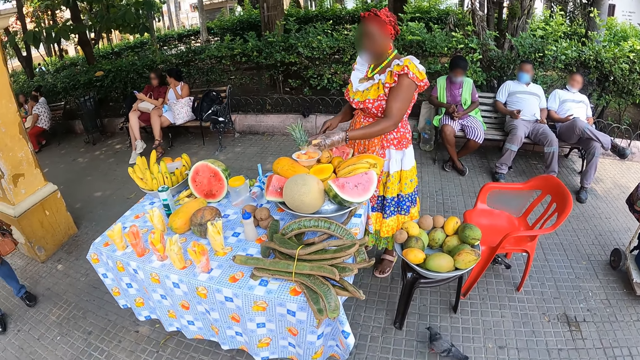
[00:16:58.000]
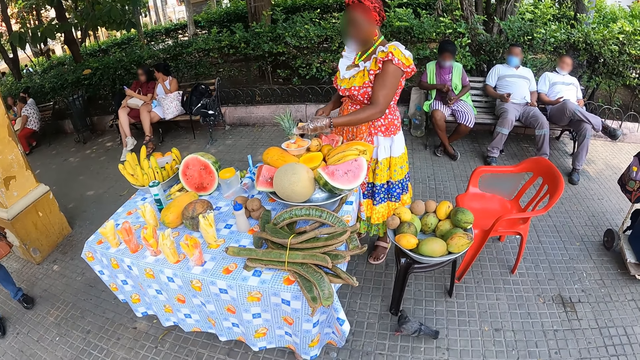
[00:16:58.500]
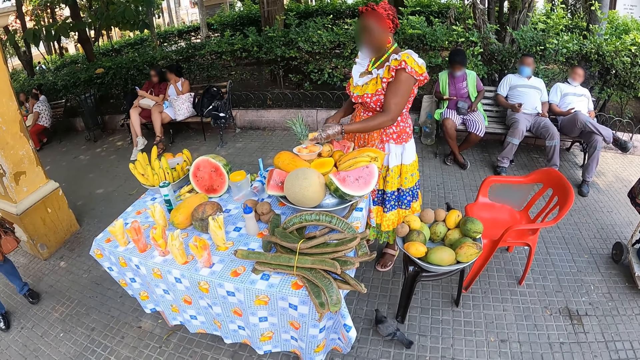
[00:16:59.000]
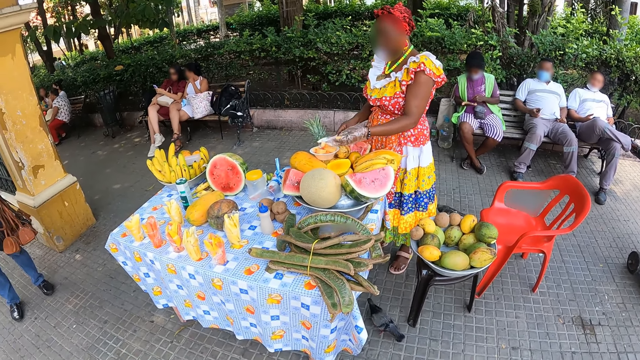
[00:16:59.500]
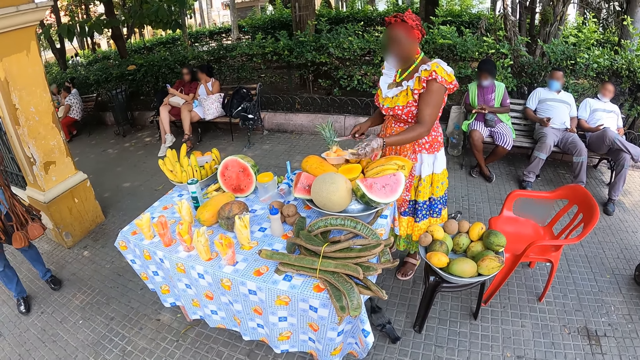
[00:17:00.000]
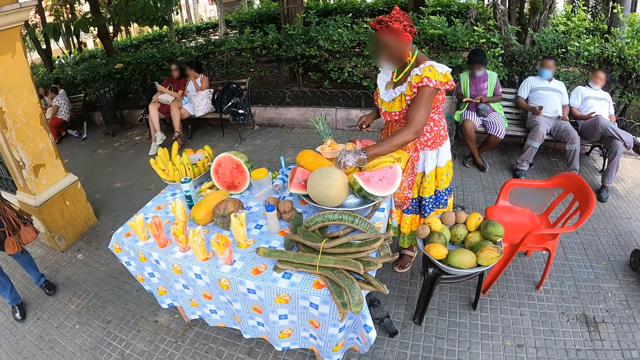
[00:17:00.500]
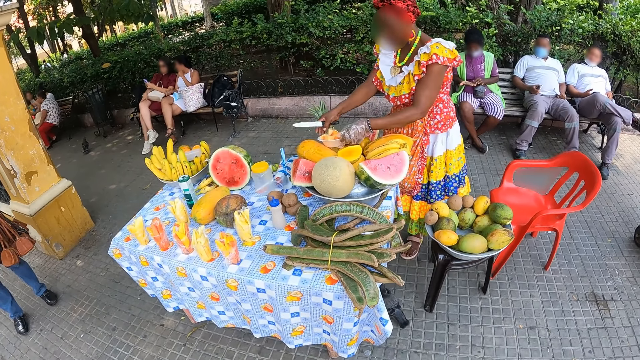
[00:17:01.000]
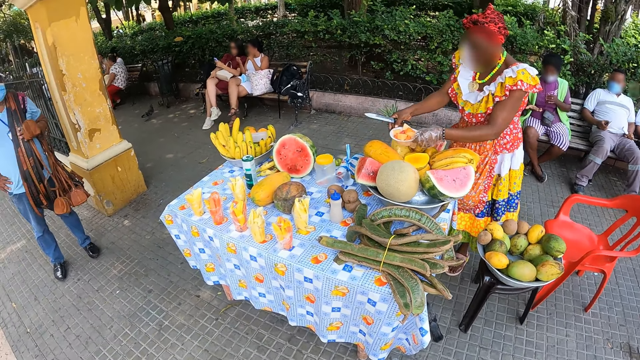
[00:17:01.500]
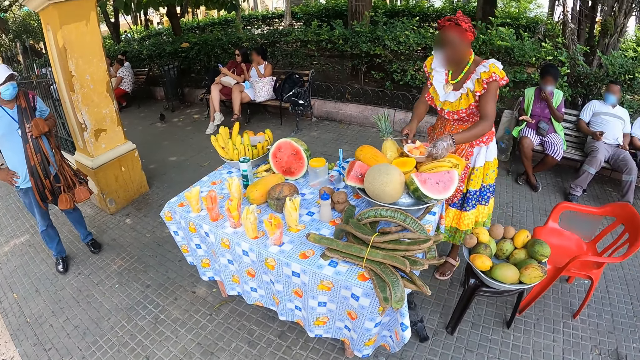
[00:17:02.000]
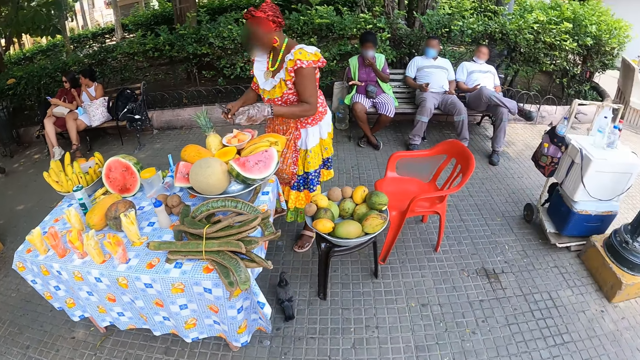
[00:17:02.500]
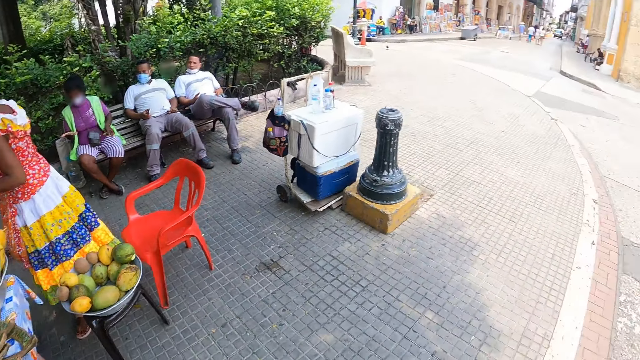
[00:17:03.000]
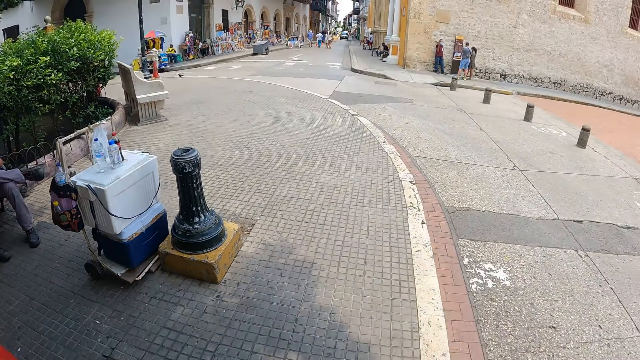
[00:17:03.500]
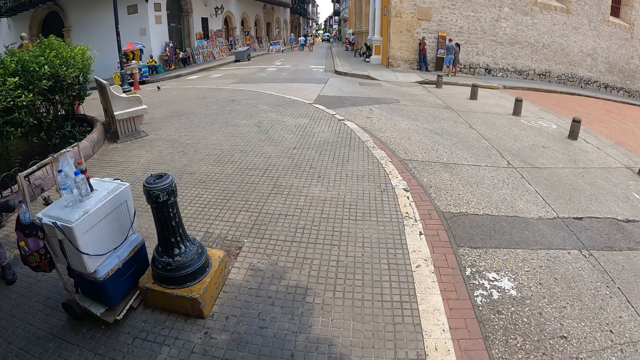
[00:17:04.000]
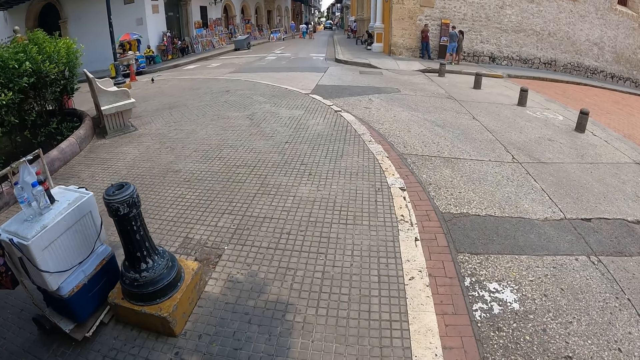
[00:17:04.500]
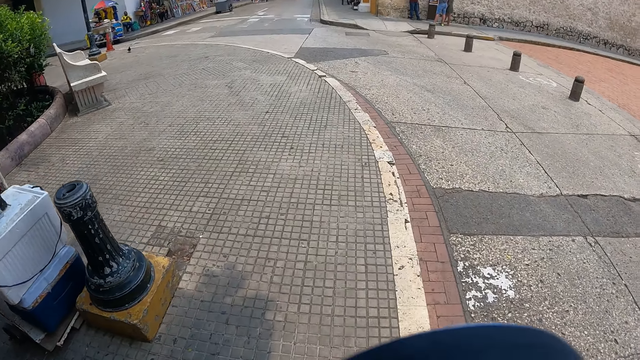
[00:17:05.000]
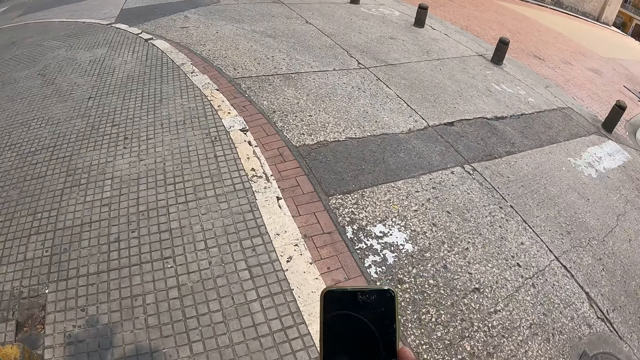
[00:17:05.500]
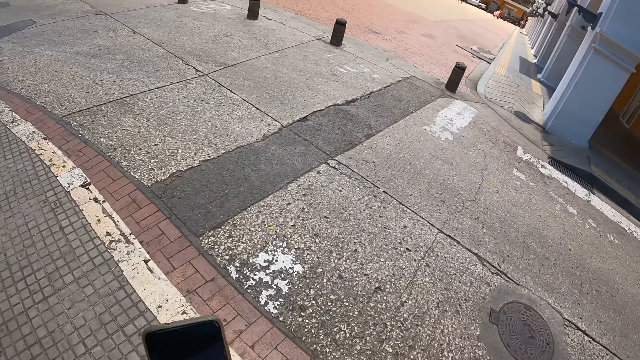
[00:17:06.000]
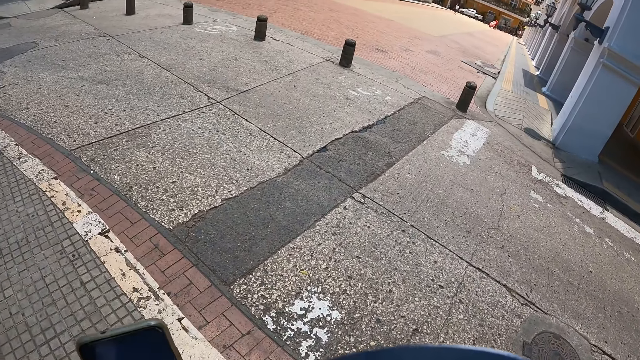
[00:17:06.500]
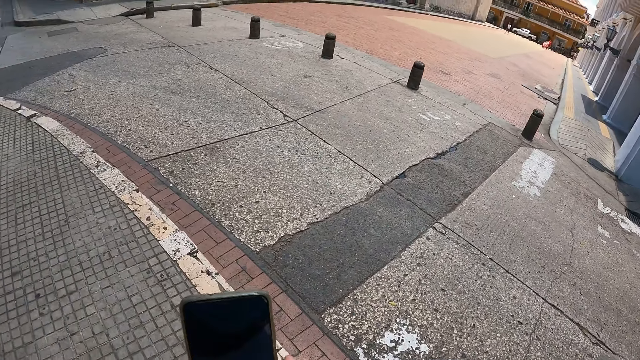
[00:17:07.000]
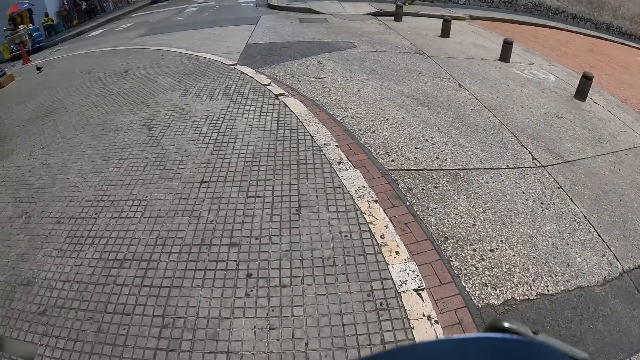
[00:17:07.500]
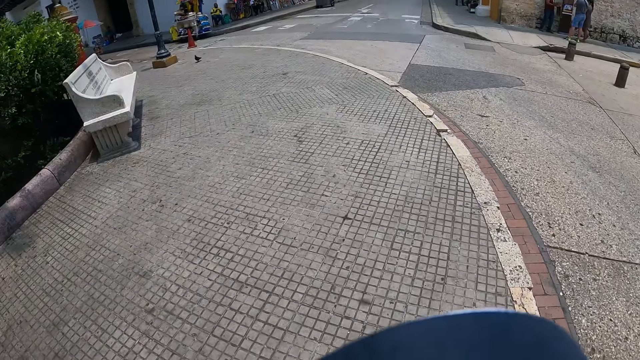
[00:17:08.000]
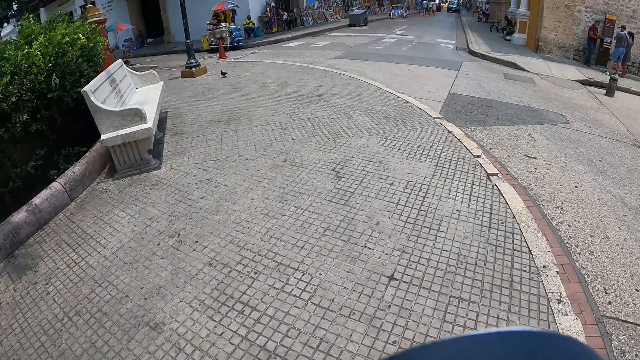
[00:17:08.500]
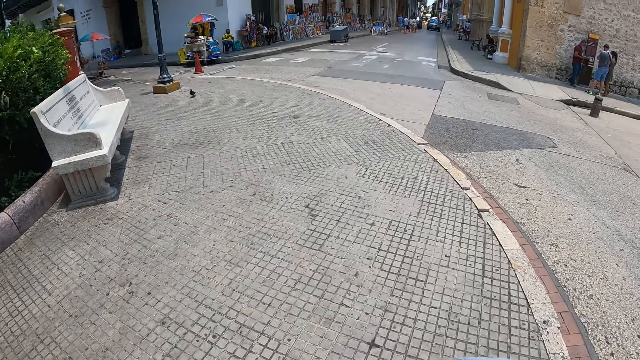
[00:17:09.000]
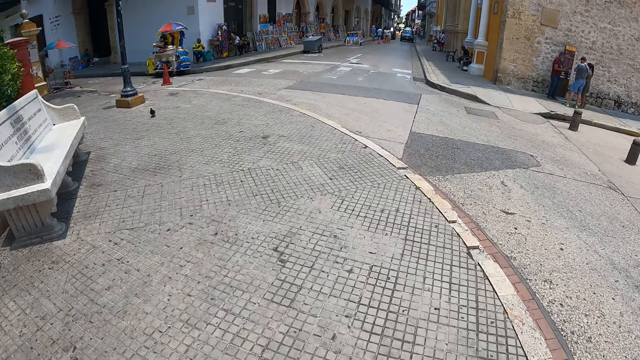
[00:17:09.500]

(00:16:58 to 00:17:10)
The camera wearer walks along a park pavement. They use a phone.

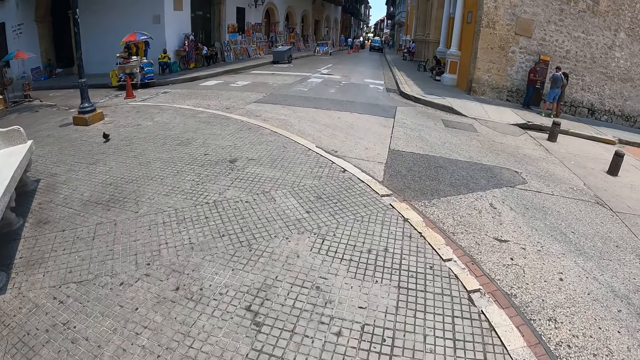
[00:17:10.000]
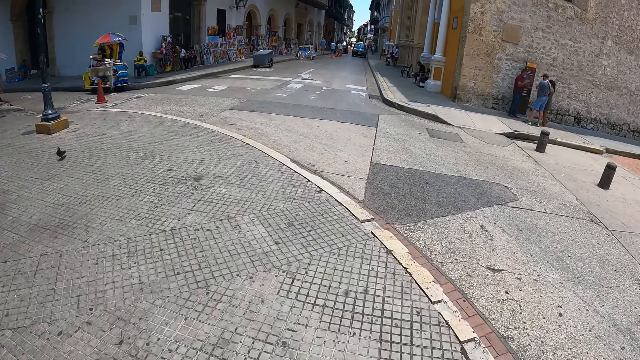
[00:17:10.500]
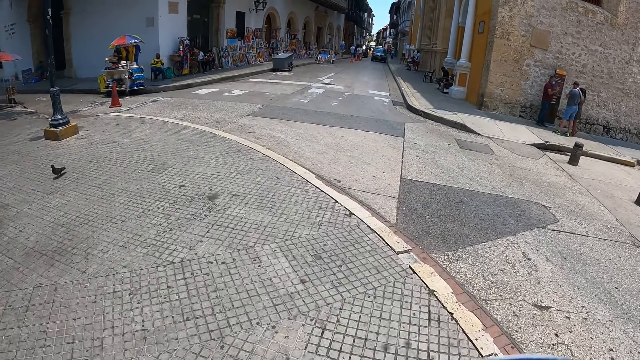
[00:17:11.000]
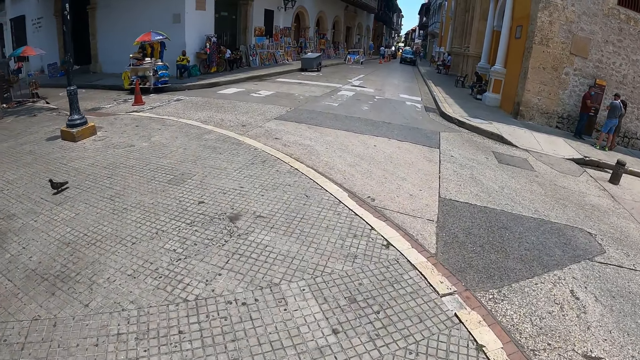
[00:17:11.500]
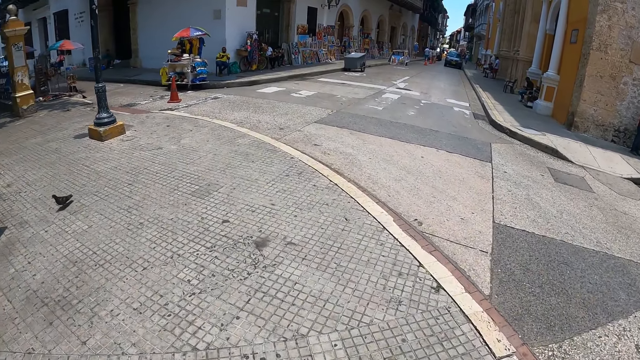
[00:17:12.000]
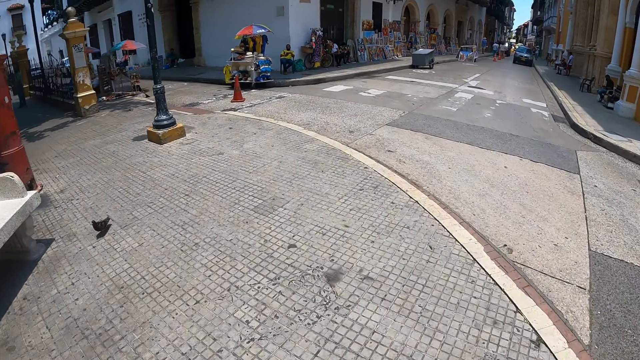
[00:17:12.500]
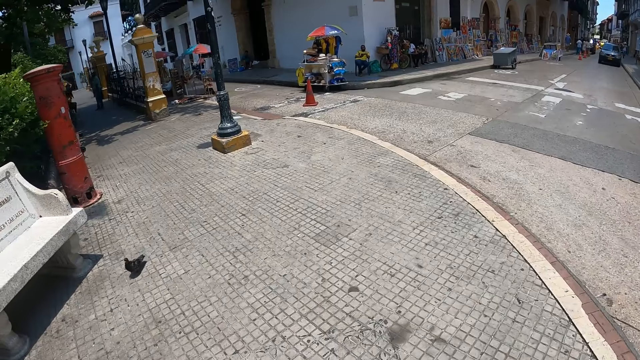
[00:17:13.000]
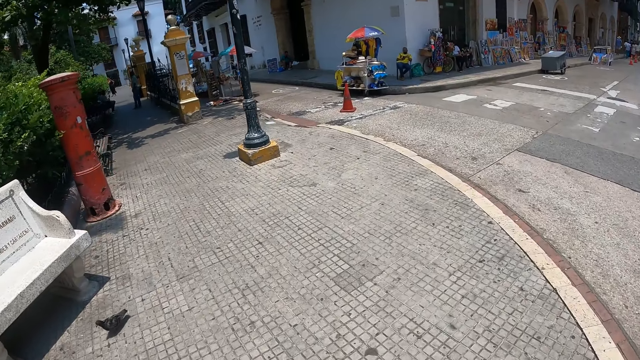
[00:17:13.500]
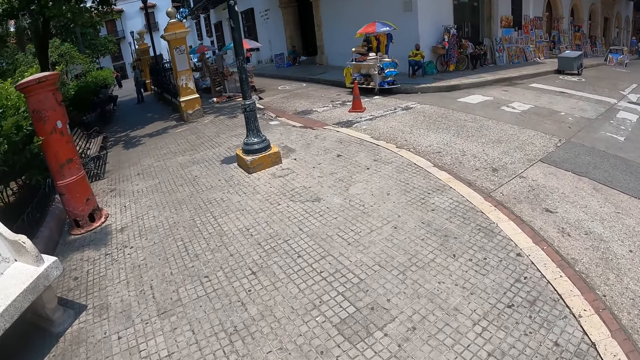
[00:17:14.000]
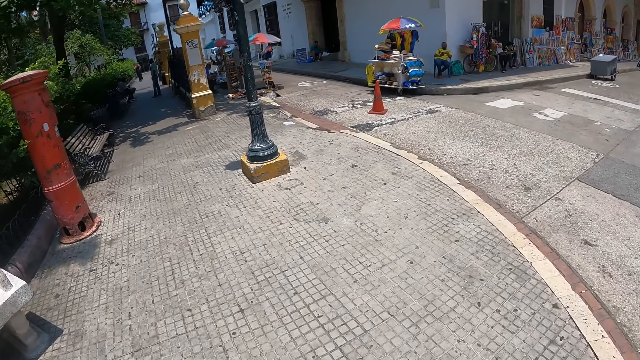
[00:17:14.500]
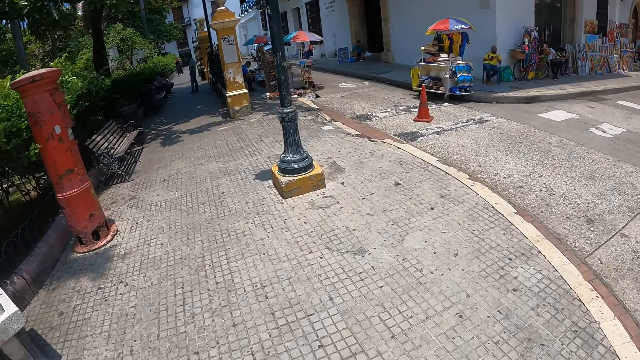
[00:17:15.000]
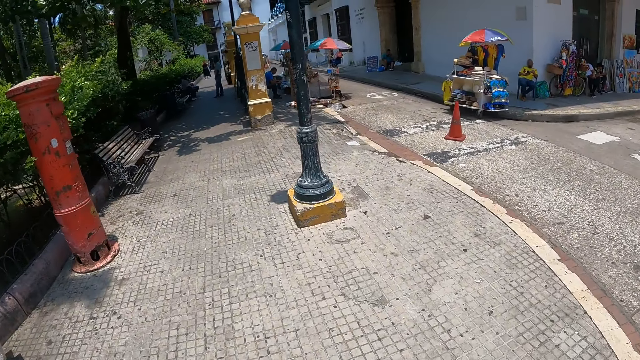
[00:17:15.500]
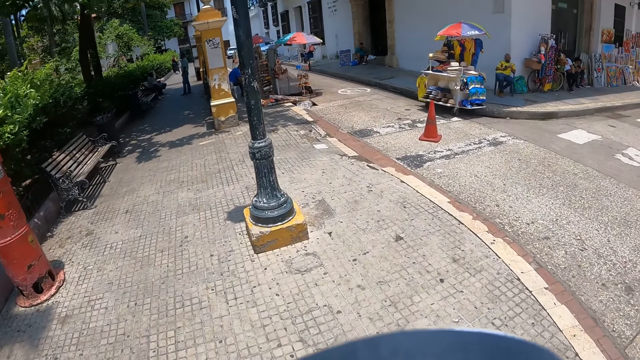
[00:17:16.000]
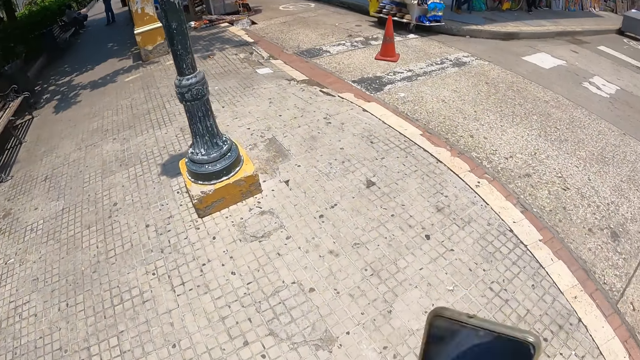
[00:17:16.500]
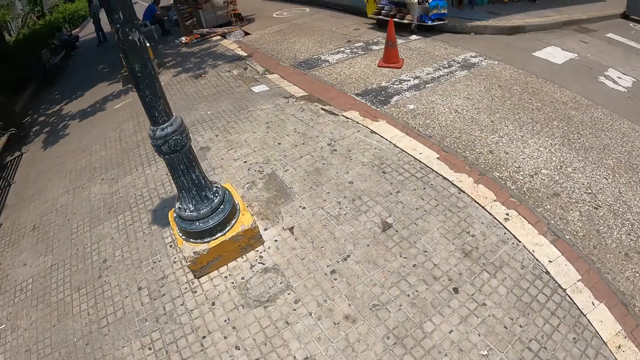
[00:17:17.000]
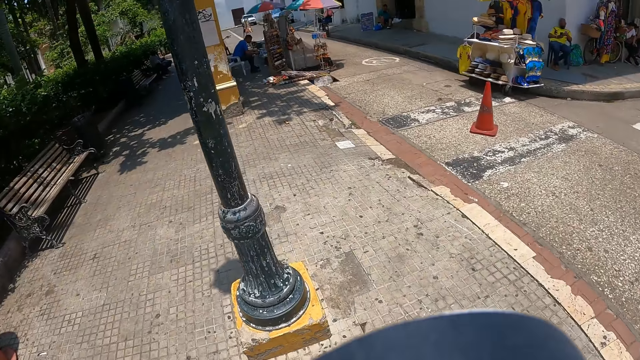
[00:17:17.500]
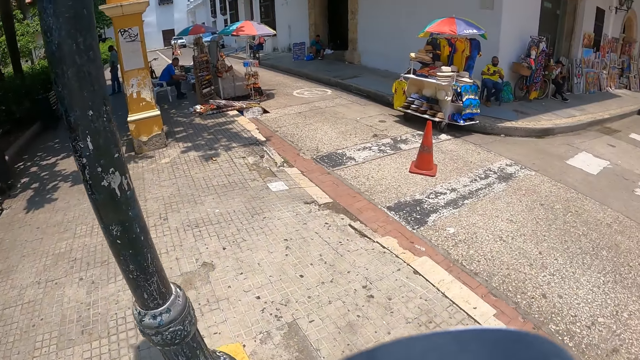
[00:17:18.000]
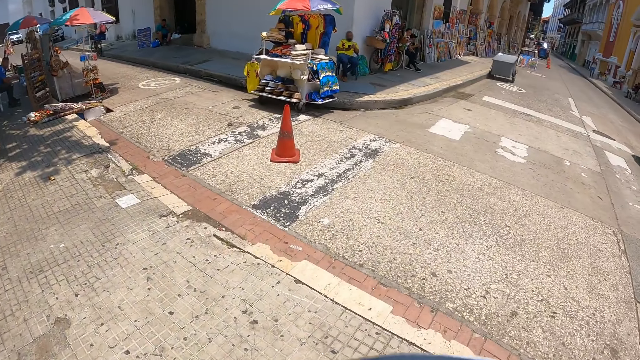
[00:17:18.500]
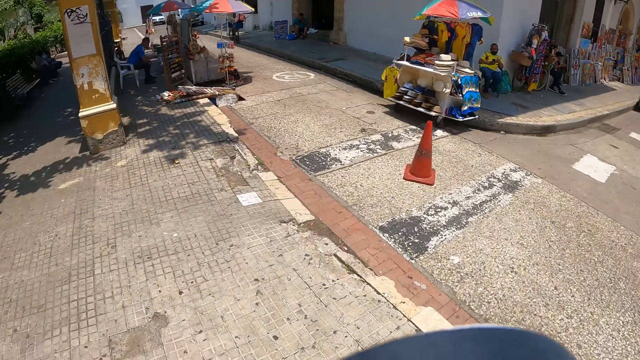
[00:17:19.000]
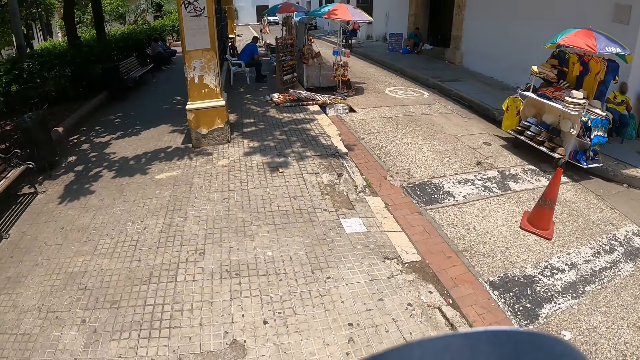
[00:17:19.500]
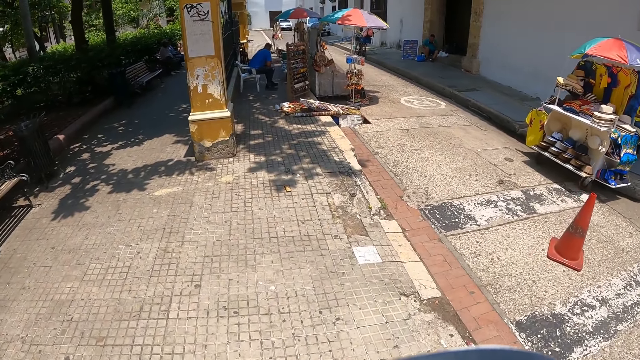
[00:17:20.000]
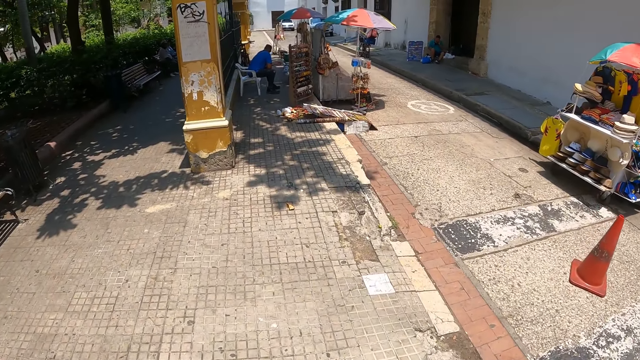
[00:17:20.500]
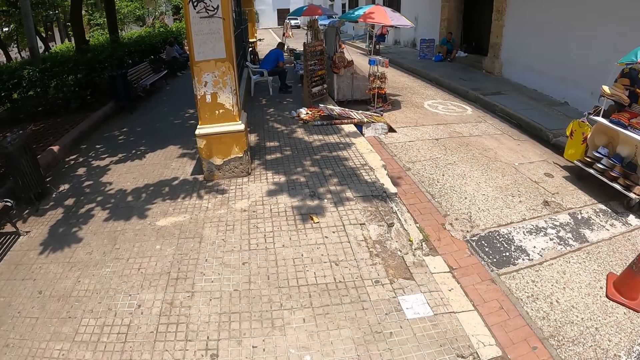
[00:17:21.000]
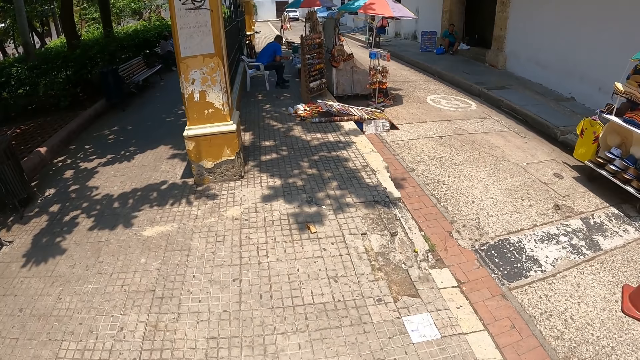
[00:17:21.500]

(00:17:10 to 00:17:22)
The camera wearer walks.
